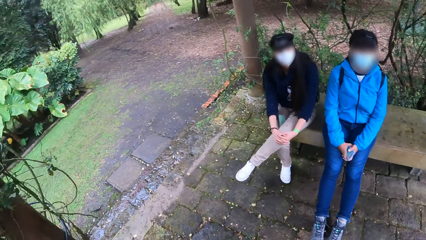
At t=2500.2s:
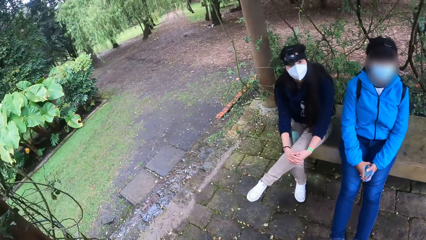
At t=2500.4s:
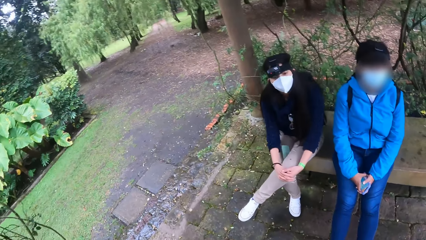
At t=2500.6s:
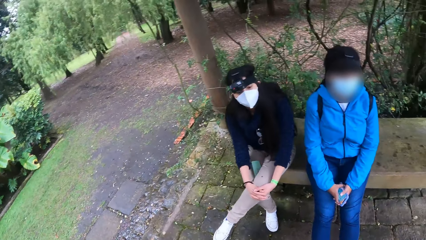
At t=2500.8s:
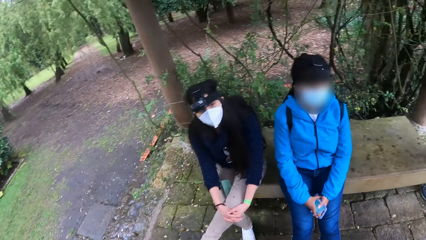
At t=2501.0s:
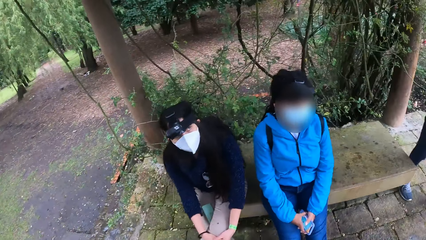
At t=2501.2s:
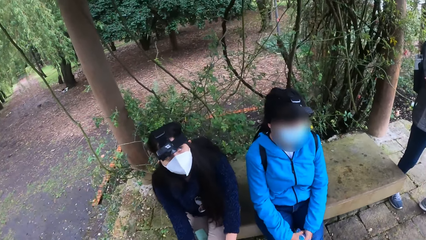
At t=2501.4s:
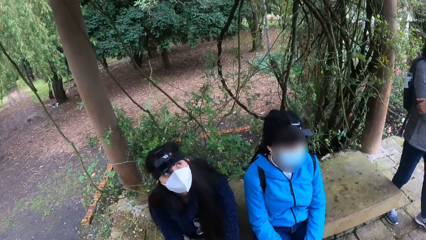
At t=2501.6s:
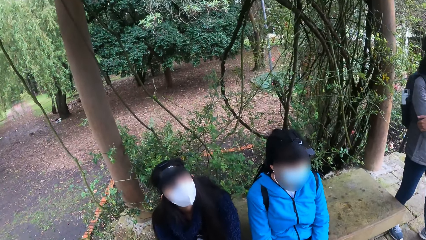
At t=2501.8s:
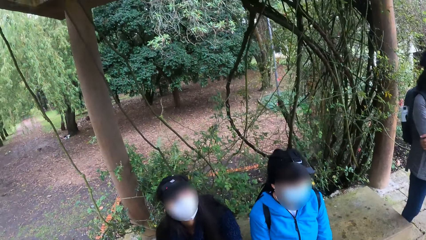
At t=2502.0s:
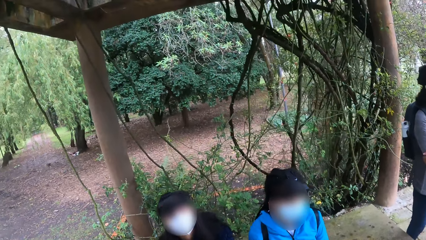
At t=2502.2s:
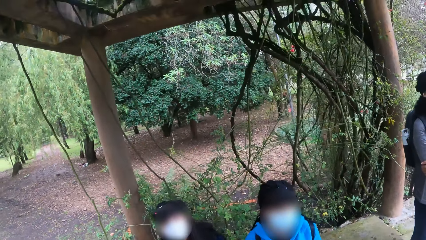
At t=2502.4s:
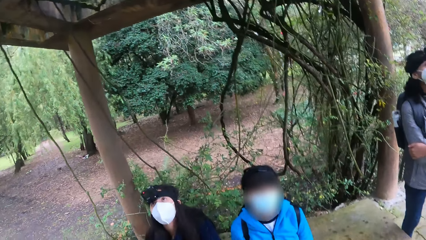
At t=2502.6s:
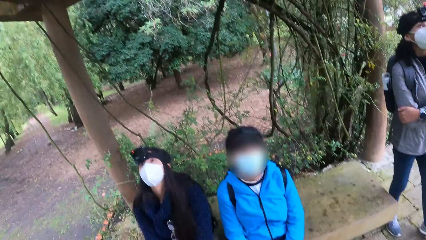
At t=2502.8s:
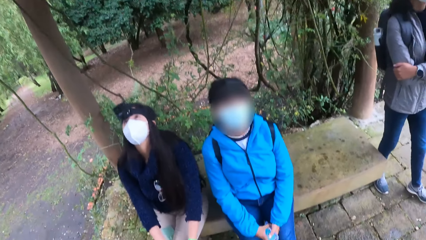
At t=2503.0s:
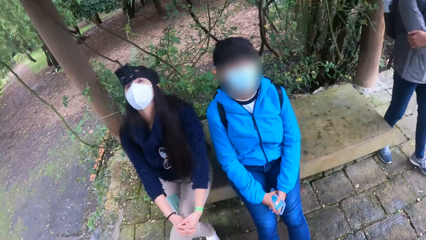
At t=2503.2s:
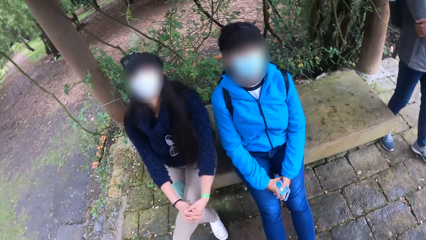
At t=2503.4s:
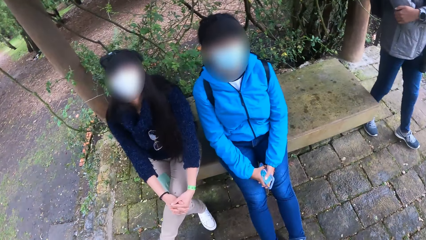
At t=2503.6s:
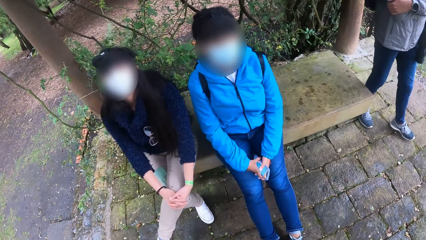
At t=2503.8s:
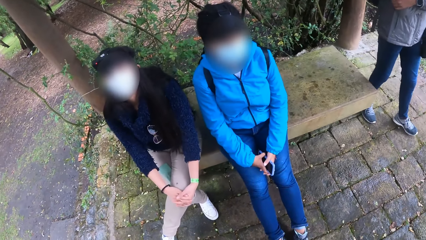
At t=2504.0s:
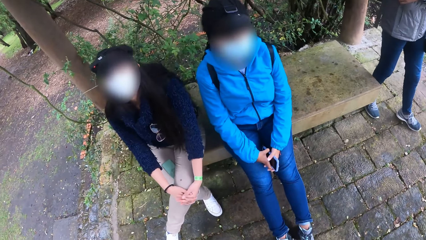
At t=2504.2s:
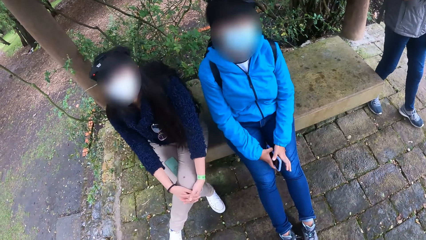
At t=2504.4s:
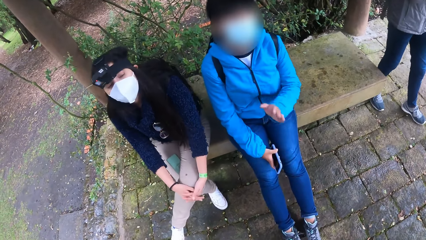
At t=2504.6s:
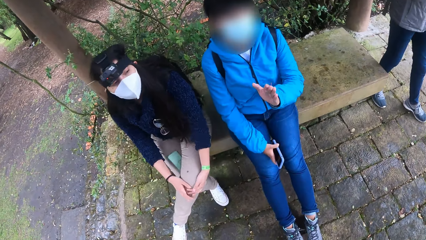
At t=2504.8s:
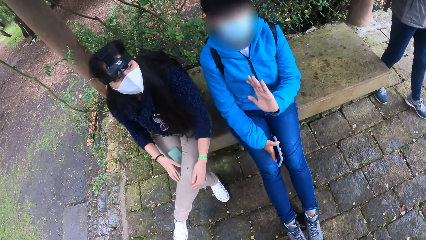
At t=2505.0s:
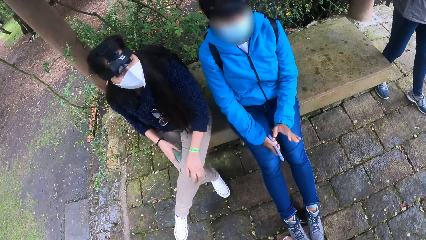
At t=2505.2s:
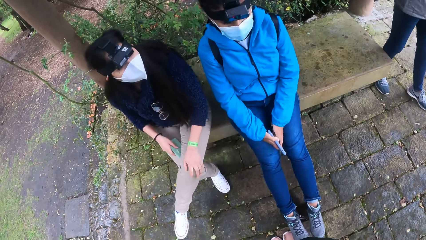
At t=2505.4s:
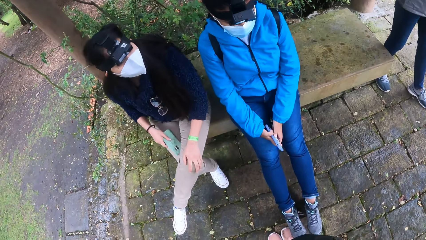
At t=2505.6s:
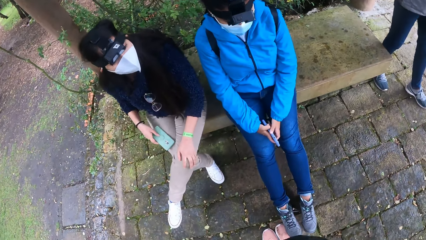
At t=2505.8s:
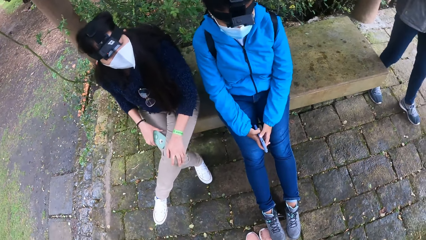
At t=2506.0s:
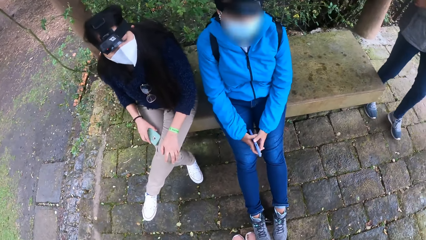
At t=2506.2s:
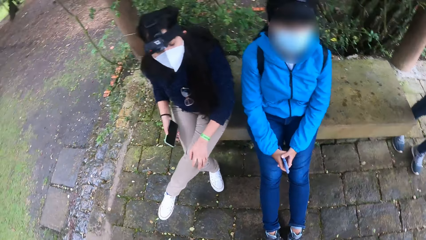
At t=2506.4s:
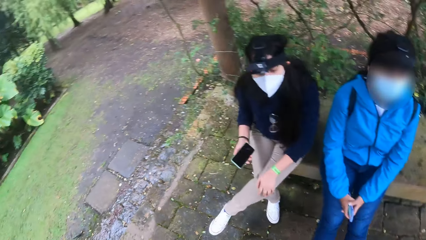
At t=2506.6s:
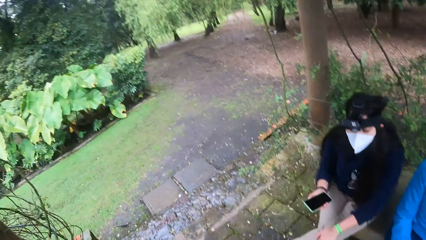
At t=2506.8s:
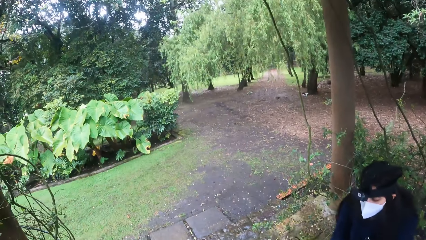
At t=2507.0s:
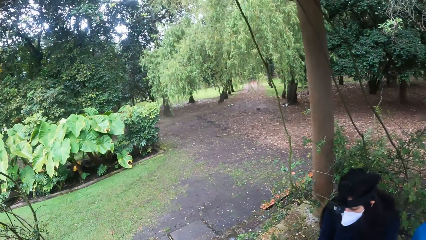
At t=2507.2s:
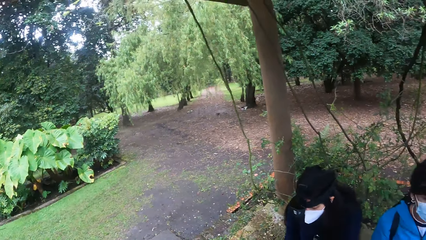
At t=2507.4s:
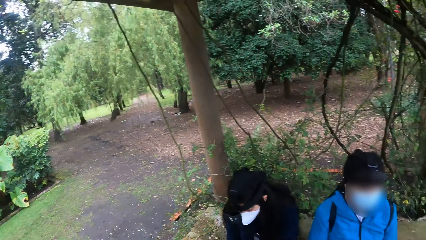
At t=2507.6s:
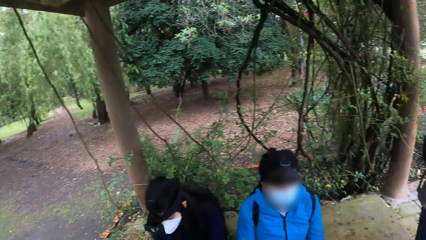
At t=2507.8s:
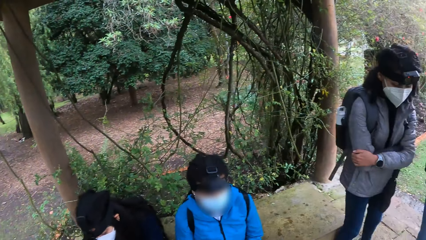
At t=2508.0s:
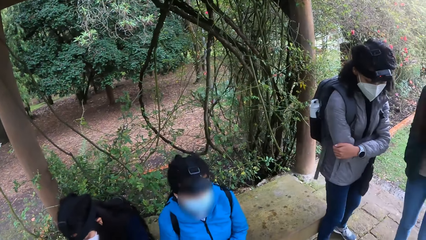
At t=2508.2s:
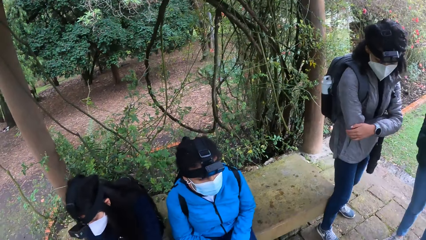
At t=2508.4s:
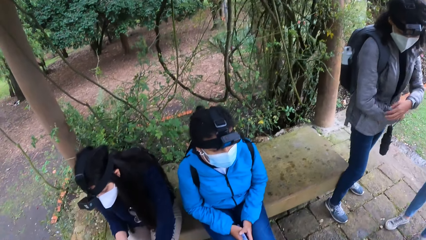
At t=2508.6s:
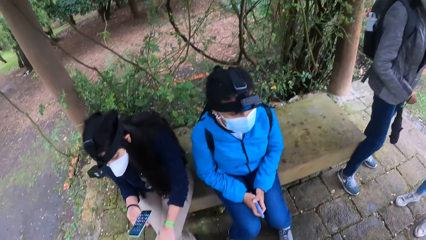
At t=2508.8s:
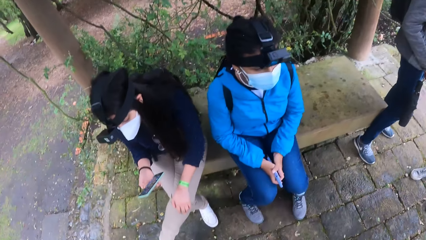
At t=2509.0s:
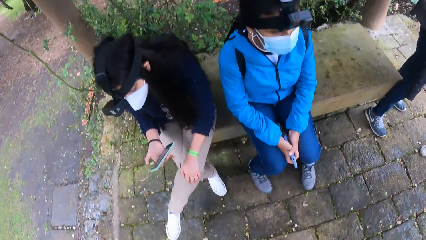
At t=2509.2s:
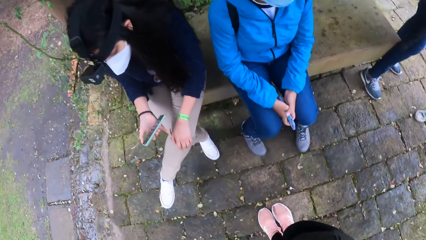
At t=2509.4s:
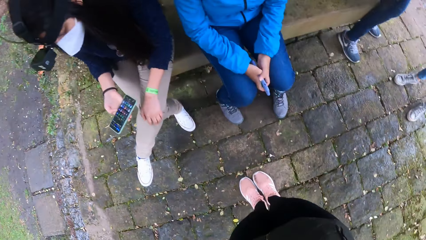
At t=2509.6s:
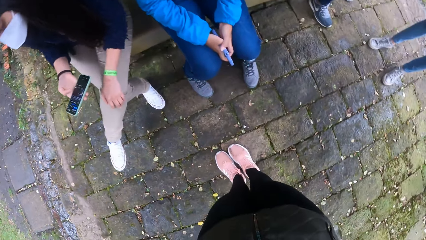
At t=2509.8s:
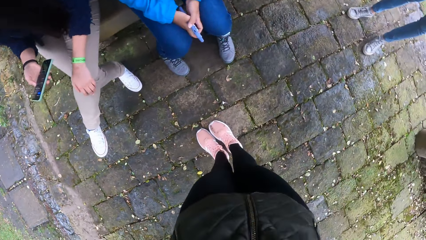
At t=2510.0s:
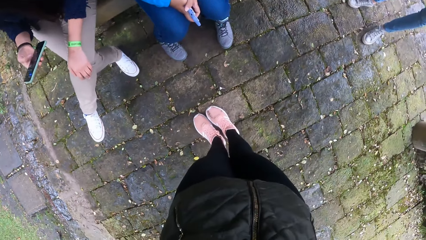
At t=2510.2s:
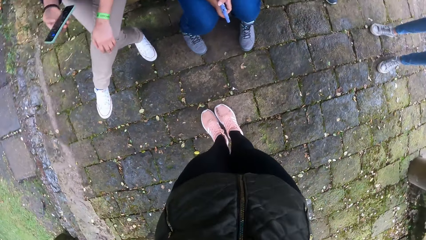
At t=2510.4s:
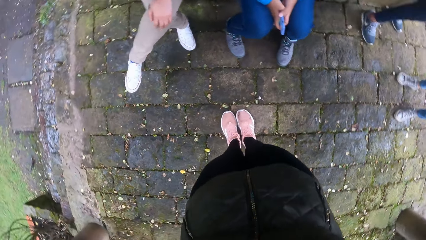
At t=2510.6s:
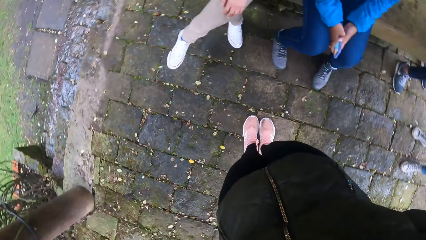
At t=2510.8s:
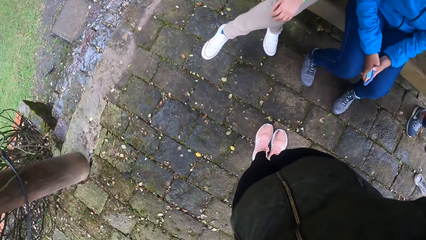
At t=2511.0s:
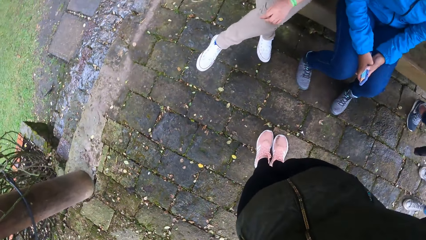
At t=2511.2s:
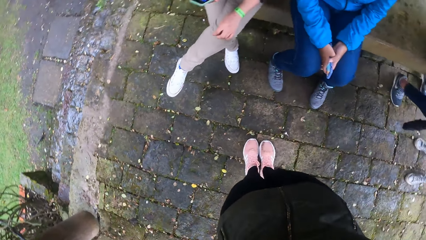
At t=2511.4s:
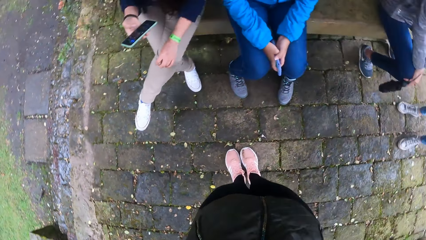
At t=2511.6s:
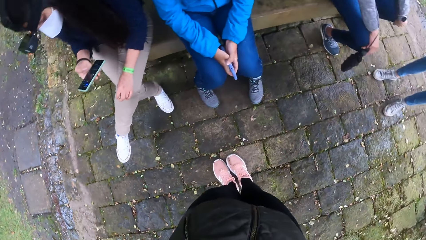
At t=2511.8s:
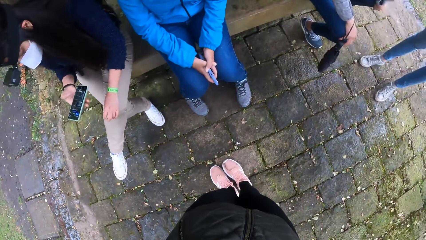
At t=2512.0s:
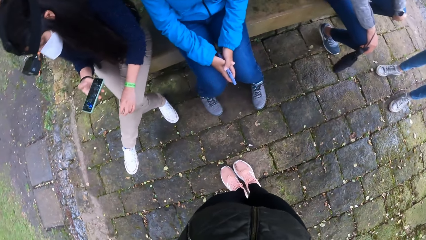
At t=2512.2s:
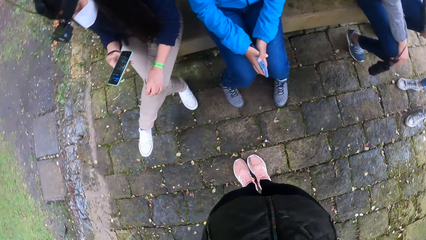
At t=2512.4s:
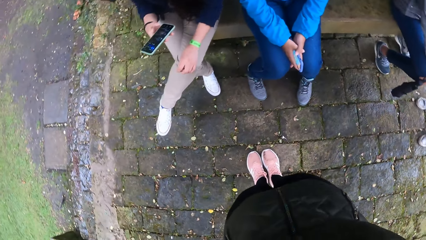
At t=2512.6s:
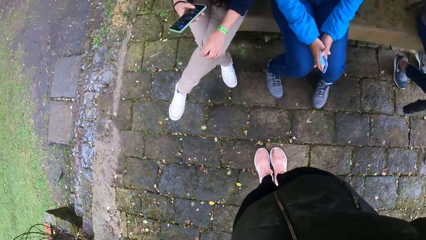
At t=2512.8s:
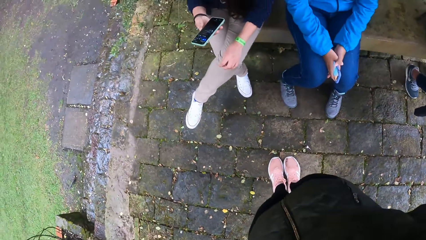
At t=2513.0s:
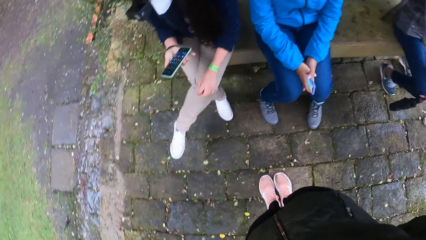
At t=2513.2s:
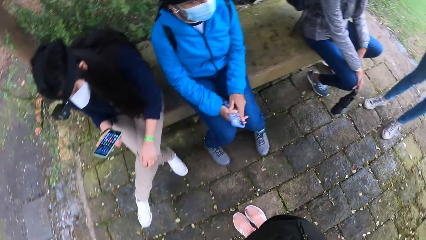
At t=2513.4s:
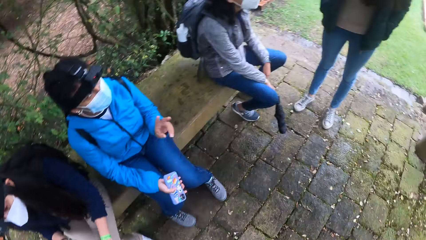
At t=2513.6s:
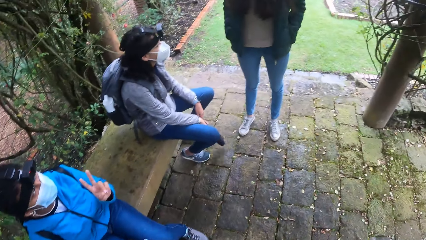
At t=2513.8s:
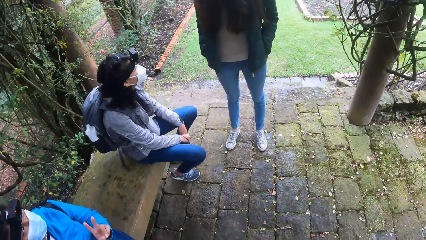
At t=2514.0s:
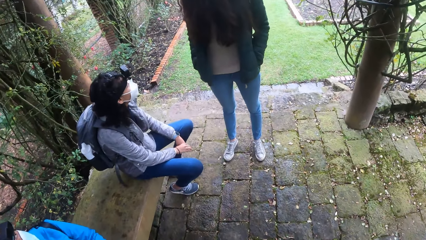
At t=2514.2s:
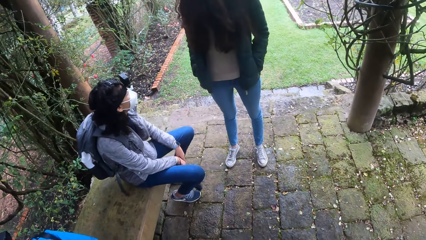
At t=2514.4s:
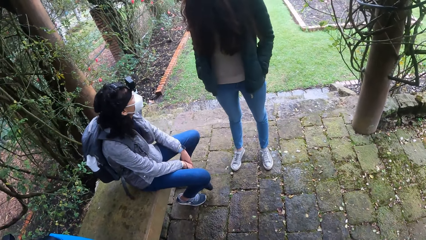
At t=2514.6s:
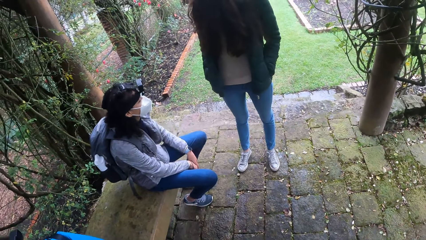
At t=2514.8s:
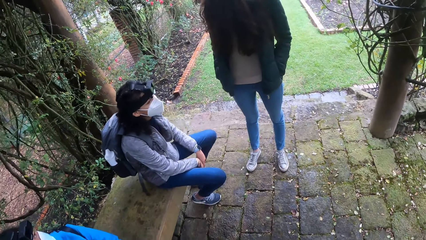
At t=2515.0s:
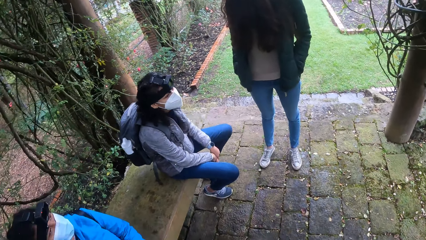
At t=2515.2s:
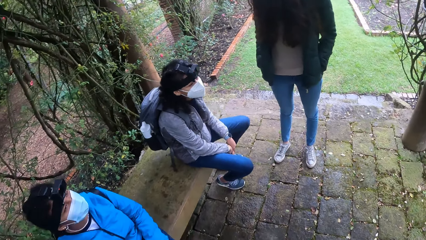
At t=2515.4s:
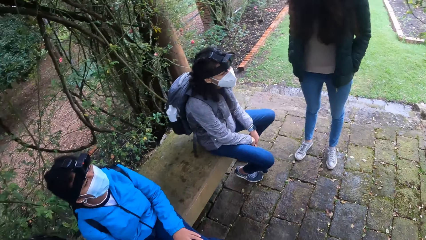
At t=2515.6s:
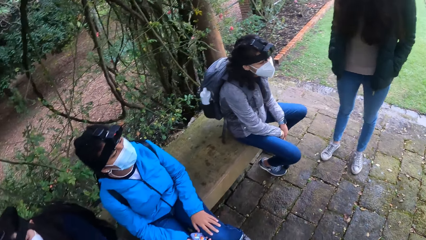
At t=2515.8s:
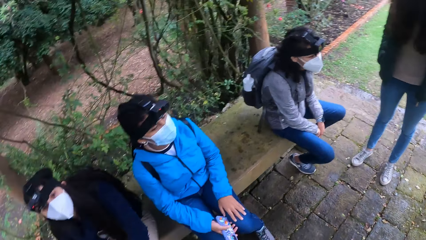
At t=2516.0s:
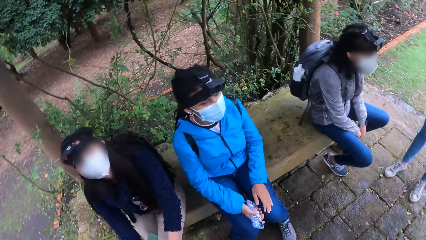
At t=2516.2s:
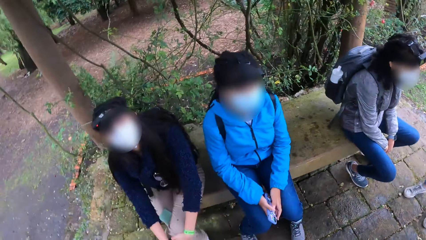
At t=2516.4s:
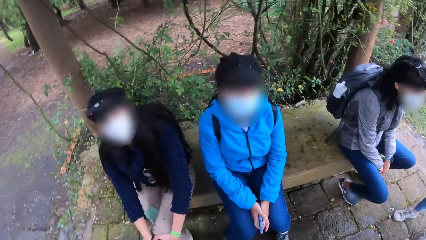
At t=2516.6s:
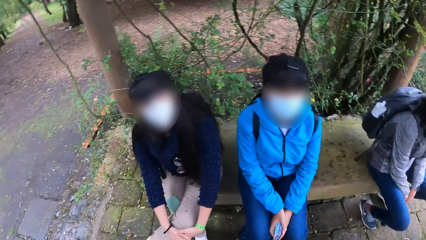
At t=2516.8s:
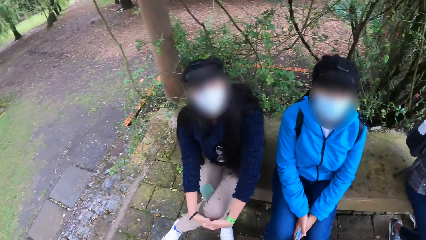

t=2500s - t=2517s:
The camera wearer interacts with a lady. The lady picks the phone from her thigh with her right hand. A second lady interacts with a third lady. The camera wearer looks around a park. They look around the park again. The first lady operates the phone with her right hand. Another lady looks around the park.
